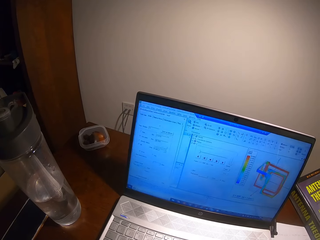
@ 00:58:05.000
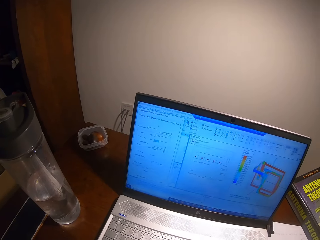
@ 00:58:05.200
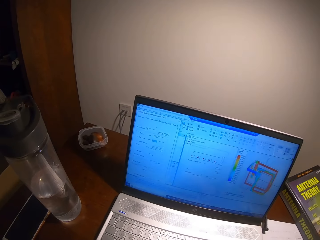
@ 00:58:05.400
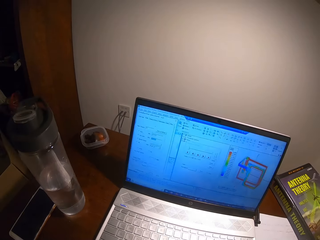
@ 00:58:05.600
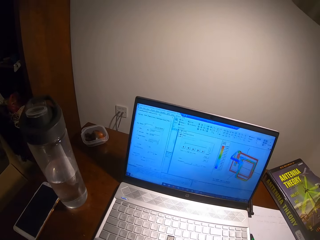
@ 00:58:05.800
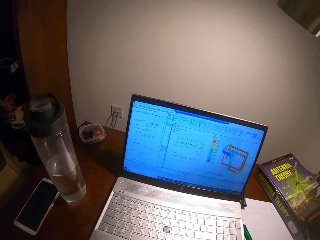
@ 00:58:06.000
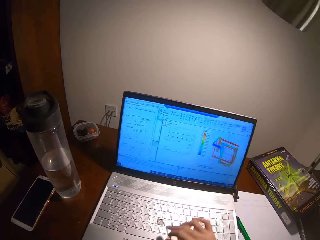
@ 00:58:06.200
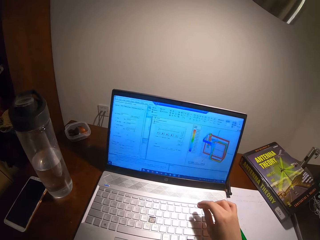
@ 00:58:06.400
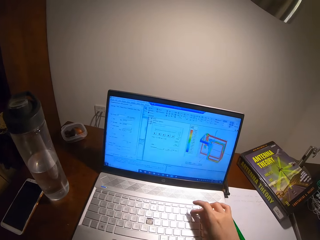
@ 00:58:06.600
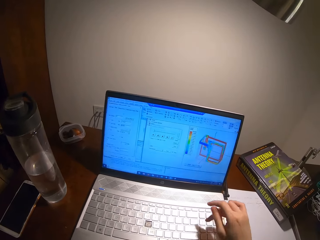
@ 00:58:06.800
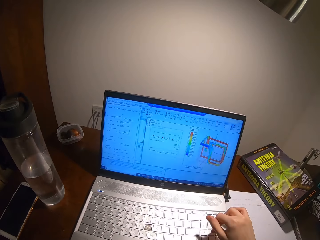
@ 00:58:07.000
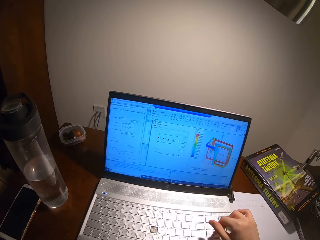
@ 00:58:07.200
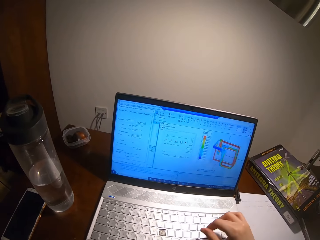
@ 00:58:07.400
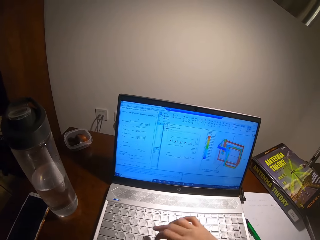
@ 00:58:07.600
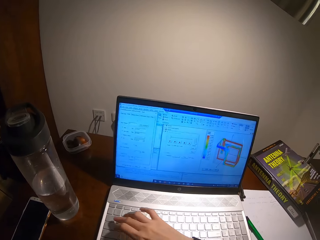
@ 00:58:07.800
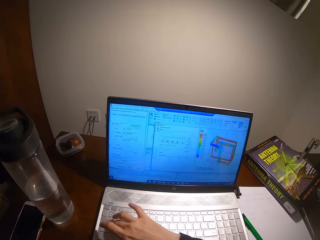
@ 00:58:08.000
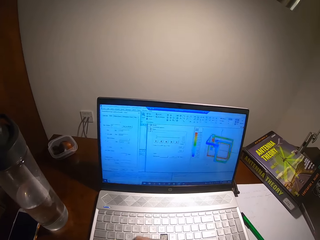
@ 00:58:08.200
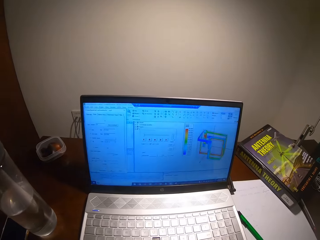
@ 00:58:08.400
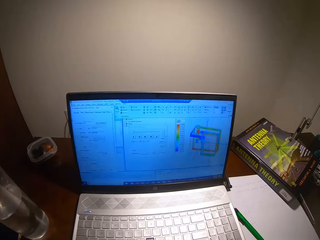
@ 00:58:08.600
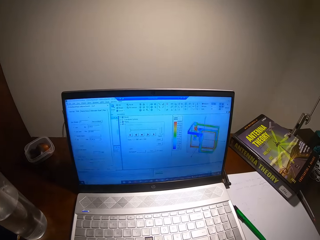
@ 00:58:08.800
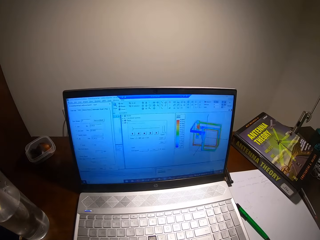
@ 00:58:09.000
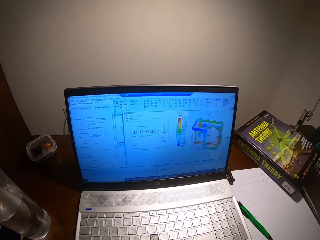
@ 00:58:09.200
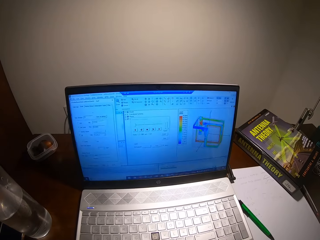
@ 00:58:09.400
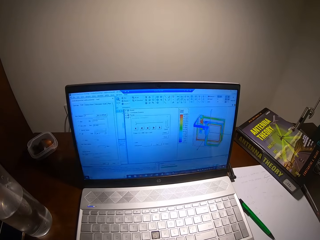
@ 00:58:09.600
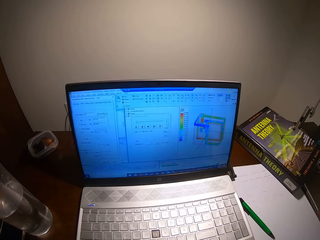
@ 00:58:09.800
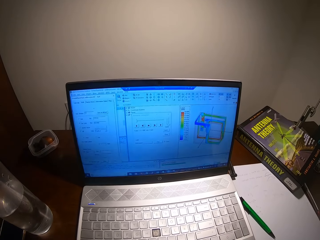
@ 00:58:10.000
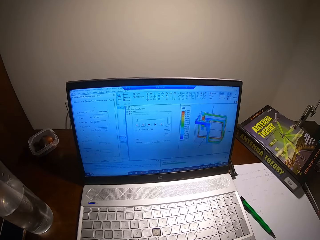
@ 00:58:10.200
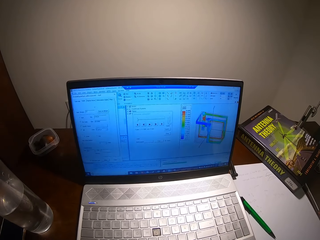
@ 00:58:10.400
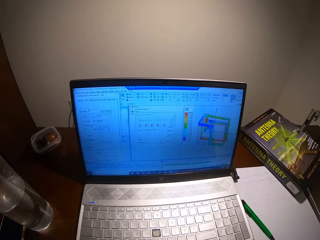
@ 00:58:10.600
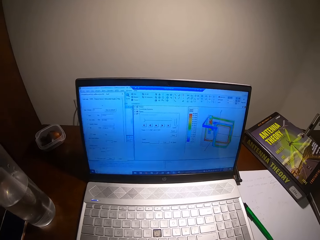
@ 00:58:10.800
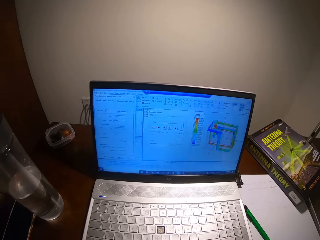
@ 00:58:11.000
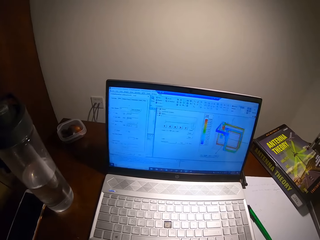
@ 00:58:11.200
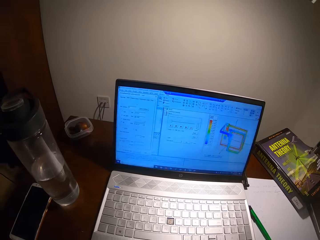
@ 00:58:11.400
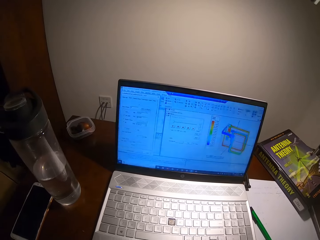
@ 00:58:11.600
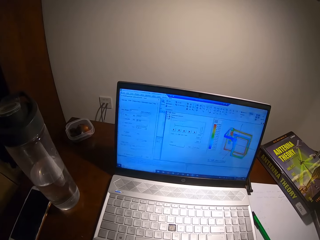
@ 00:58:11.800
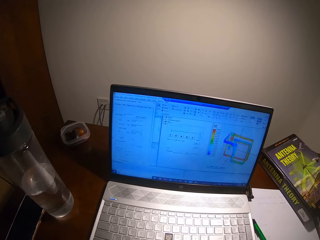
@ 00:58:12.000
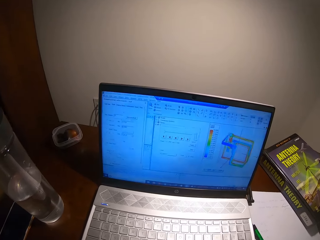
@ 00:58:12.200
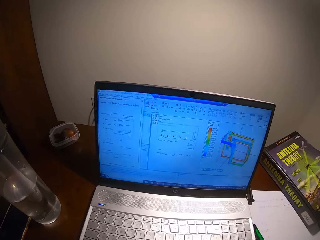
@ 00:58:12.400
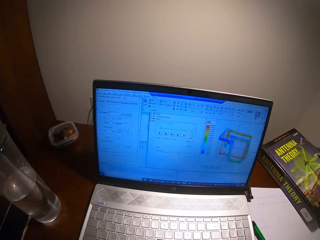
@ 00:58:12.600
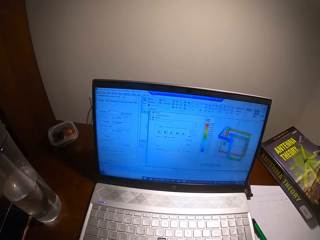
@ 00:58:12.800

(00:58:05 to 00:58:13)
The camera wearer types on the laptop keyboard.

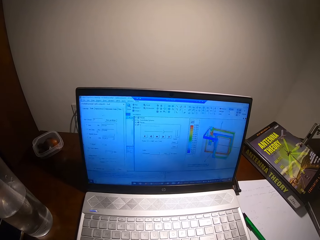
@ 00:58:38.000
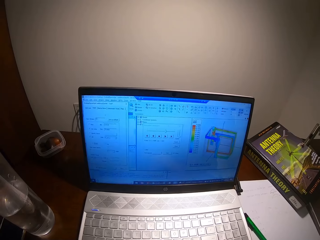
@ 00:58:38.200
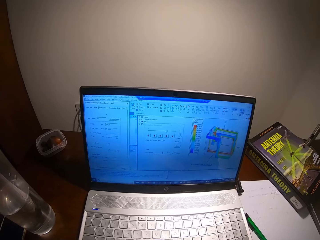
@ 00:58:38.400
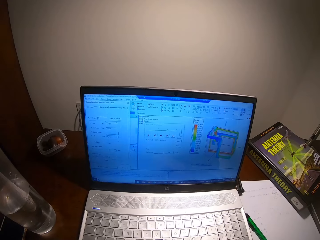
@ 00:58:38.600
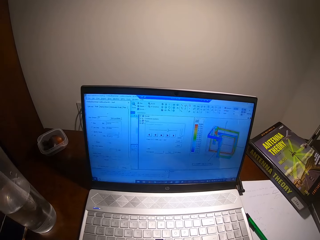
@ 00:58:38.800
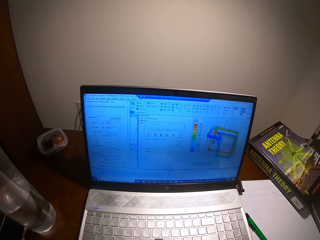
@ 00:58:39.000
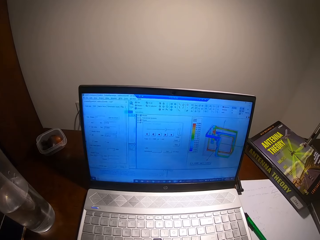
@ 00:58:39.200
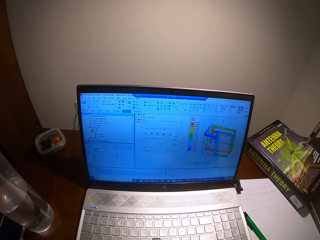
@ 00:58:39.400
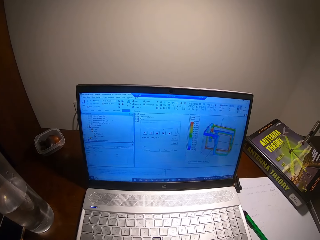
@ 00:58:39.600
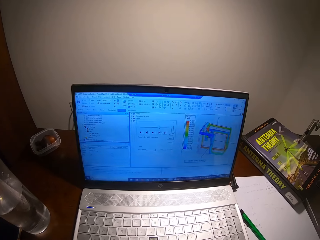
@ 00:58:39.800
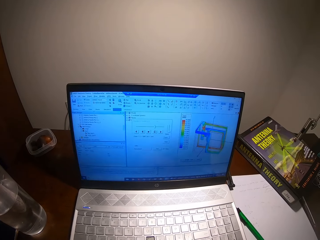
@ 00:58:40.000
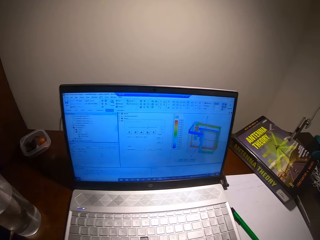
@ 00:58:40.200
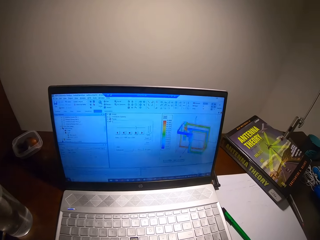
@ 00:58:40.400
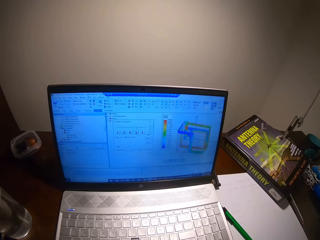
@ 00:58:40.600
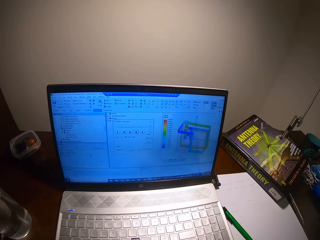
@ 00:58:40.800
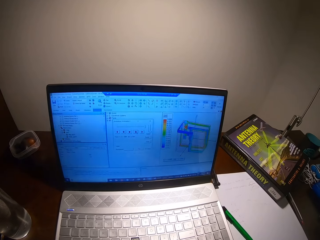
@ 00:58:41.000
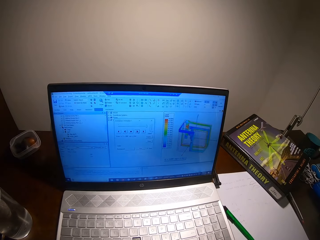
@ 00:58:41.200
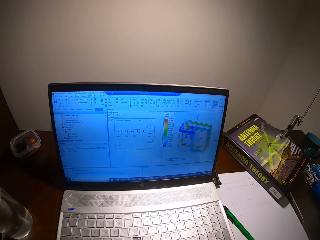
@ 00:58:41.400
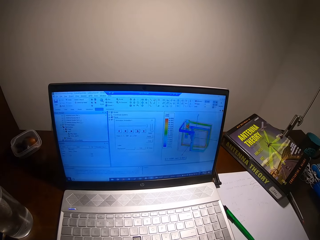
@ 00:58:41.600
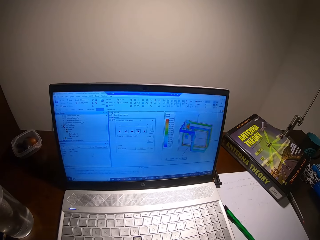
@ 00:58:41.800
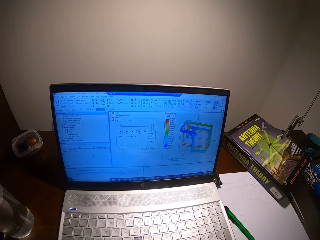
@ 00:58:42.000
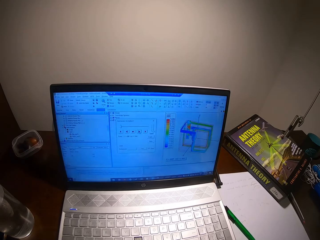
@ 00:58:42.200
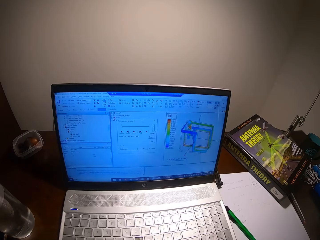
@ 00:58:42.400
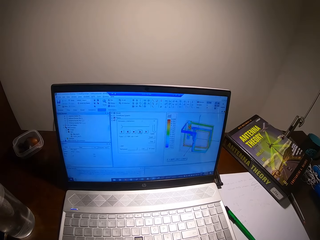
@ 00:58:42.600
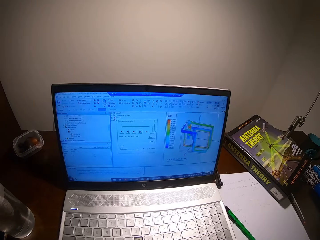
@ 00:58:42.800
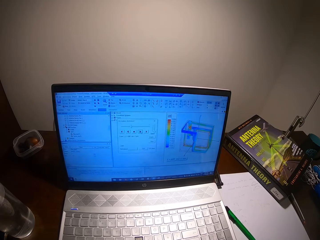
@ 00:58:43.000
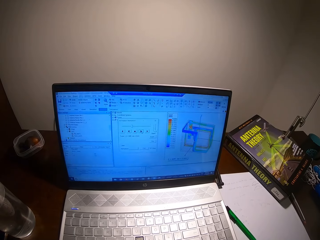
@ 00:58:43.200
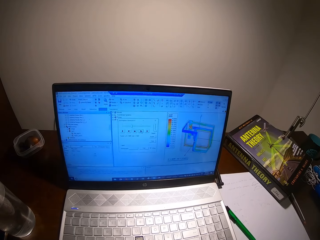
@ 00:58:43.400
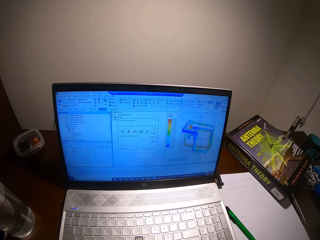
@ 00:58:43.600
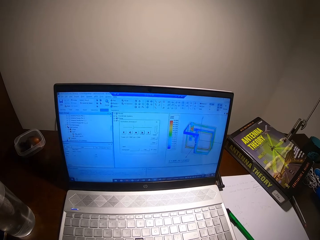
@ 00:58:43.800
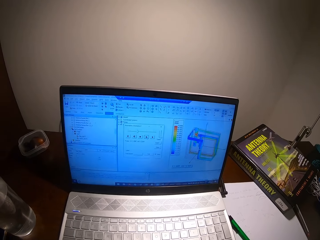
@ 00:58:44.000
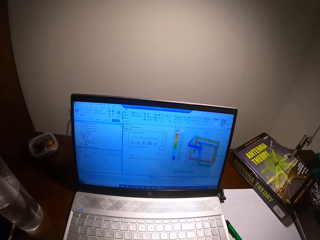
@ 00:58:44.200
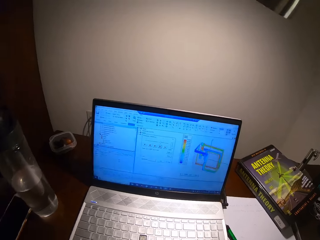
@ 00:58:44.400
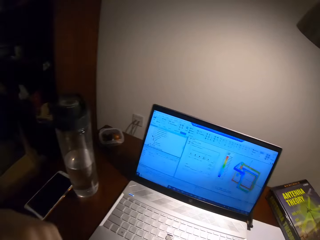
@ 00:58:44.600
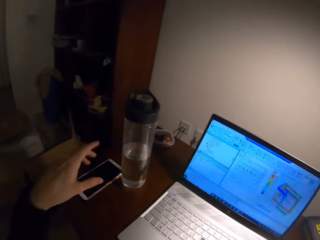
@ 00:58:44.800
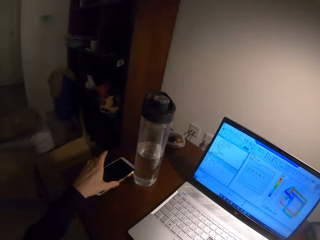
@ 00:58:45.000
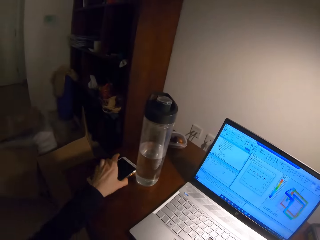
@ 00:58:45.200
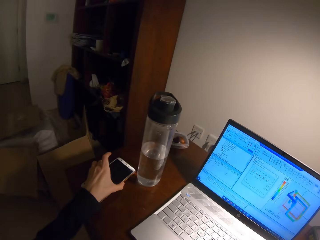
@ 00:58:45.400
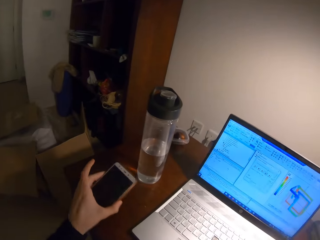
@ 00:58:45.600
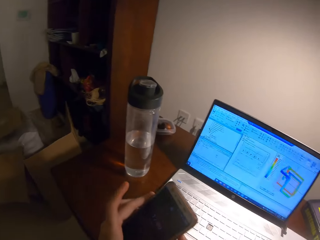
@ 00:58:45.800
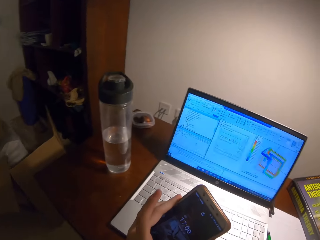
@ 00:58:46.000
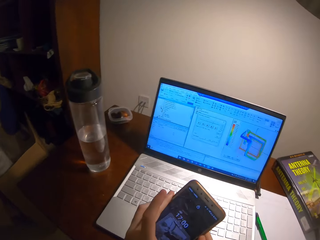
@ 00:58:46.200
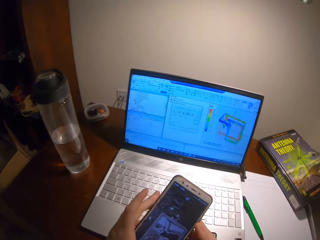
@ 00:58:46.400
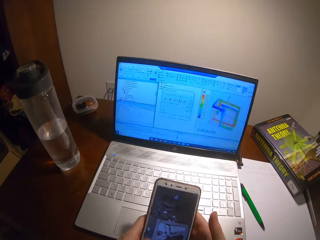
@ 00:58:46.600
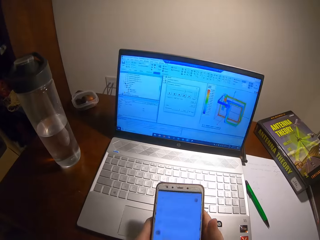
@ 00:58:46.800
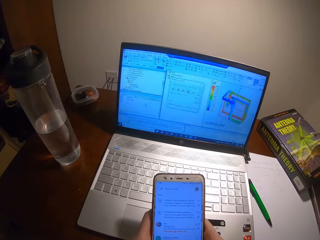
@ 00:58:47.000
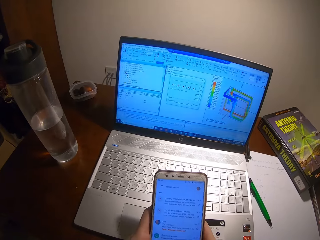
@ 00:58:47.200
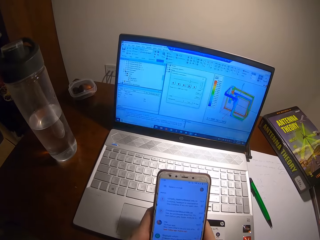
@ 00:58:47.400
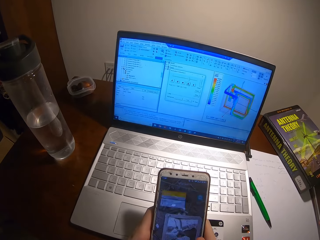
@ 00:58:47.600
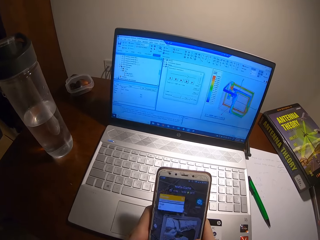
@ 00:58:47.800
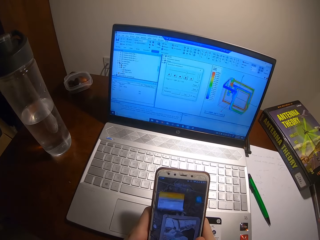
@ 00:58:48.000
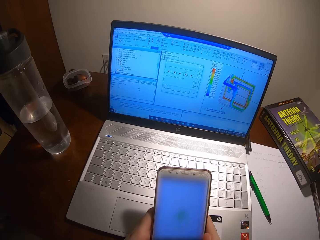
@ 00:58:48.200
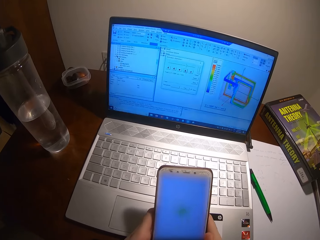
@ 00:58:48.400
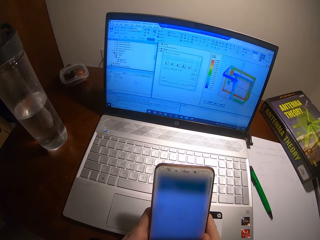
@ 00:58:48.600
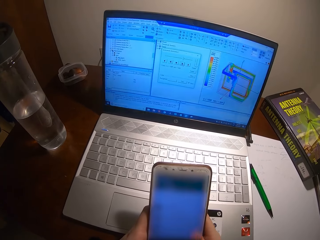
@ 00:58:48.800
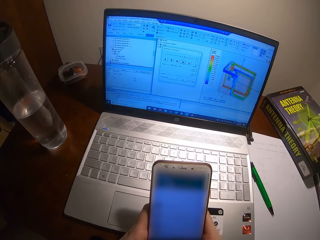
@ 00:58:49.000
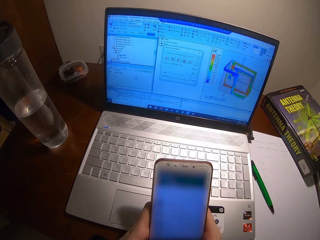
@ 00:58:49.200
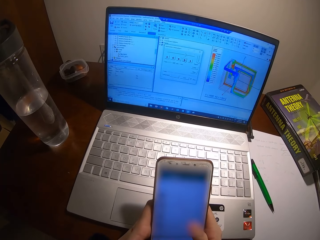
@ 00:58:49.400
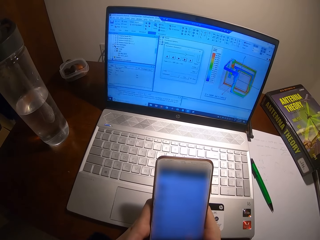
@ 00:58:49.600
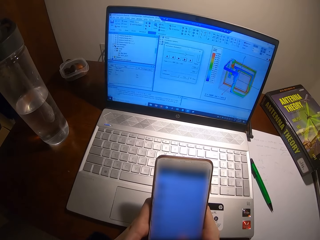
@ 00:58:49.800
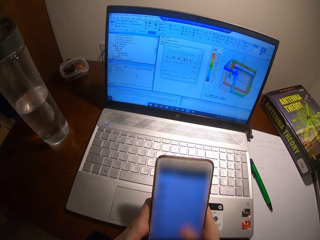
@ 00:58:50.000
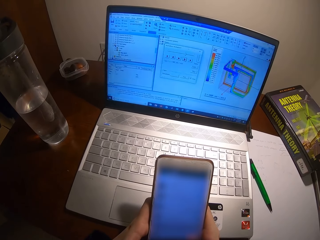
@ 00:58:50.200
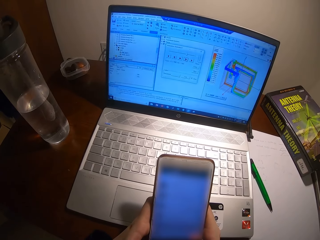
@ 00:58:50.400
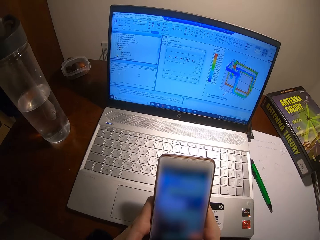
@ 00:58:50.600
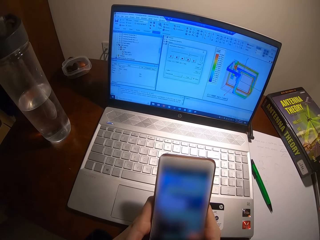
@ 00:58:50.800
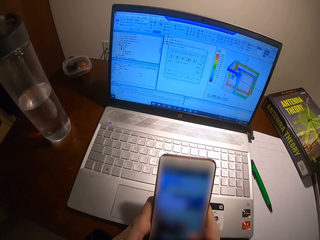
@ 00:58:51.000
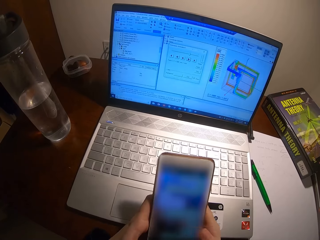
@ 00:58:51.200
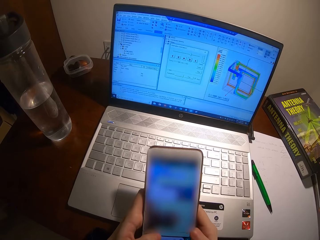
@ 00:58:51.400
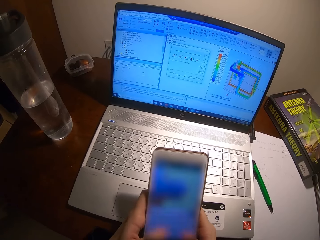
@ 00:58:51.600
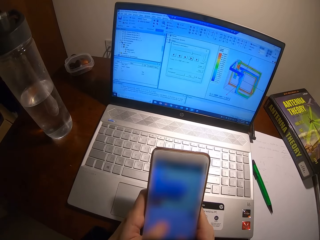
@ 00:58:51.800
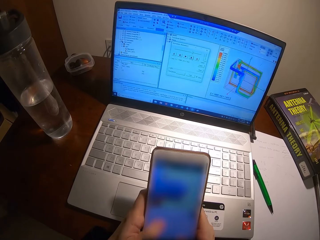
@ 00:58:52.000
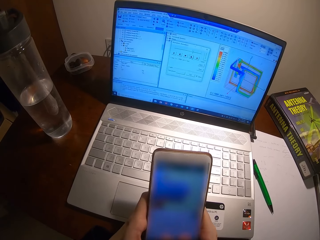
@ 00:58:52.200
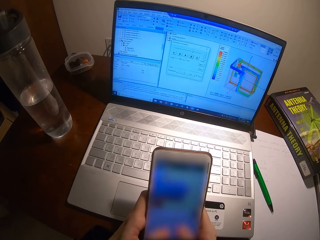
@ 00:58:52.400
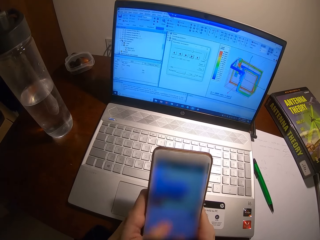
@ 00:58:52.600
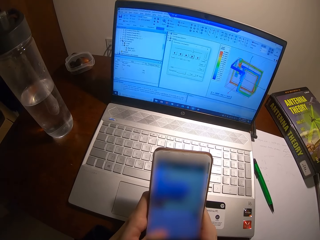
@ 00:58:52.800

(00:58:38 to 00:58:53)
The camera wearer looks at the laptop screen. They pick up their phone. They browse their phone.
